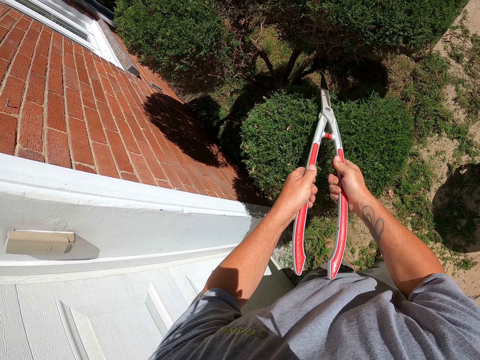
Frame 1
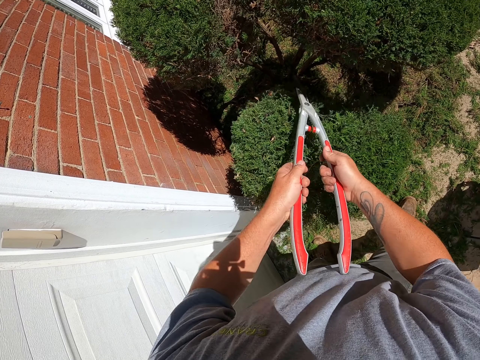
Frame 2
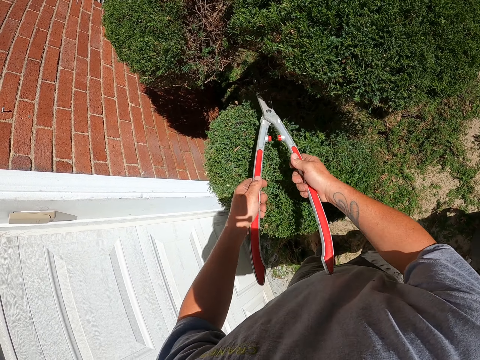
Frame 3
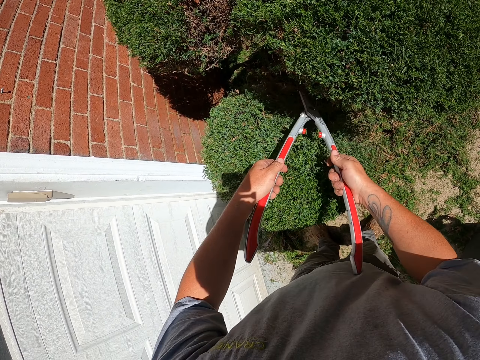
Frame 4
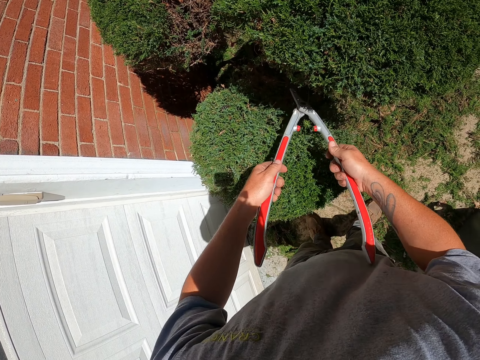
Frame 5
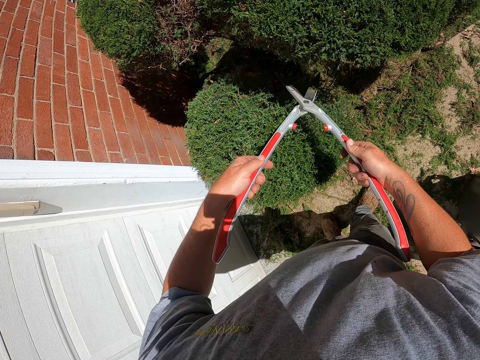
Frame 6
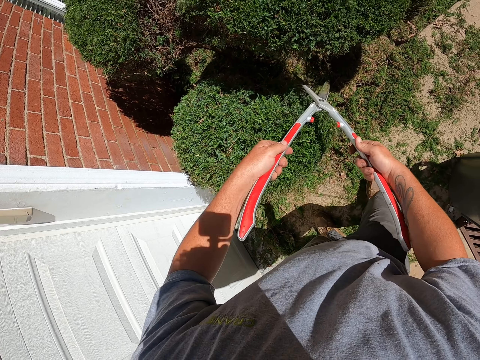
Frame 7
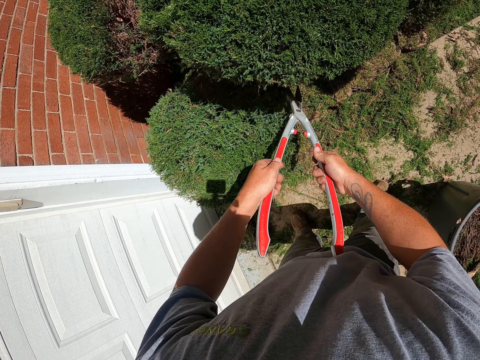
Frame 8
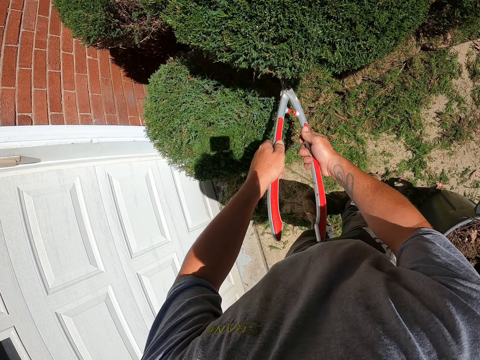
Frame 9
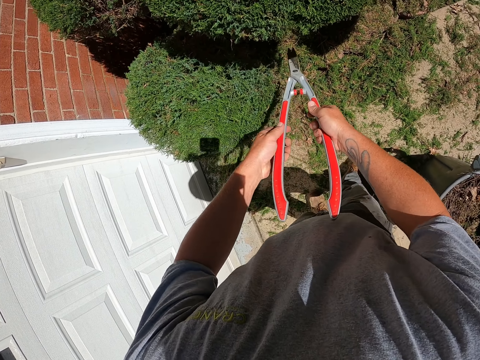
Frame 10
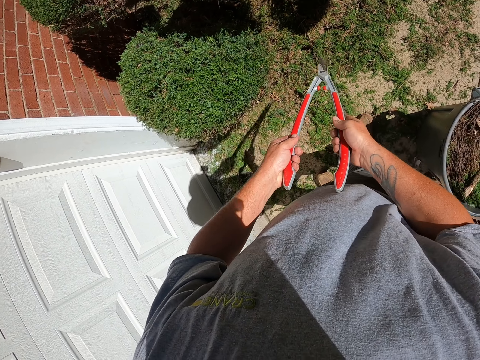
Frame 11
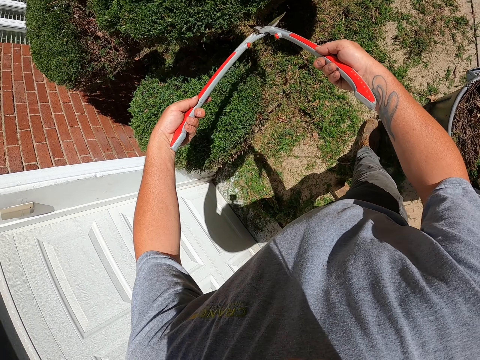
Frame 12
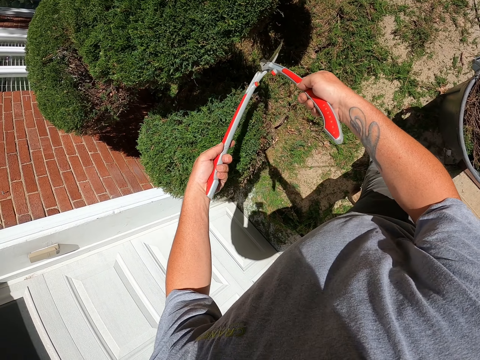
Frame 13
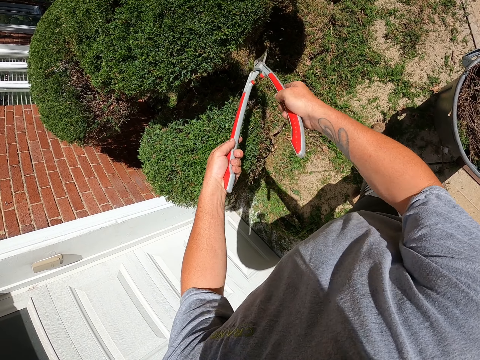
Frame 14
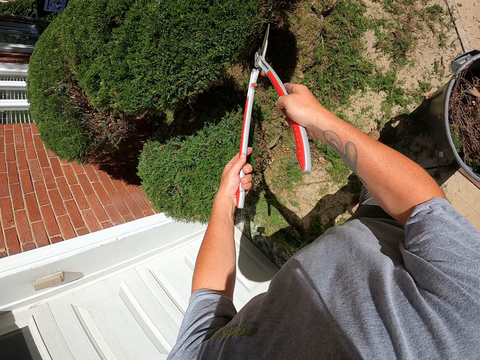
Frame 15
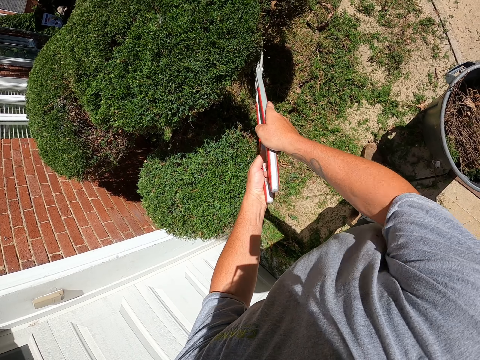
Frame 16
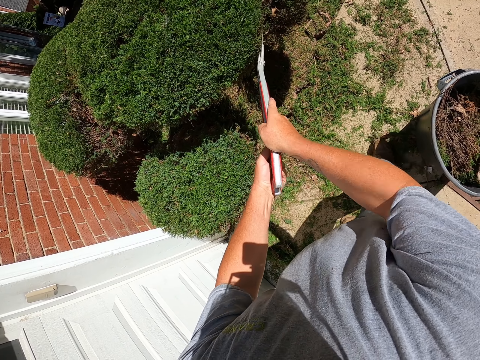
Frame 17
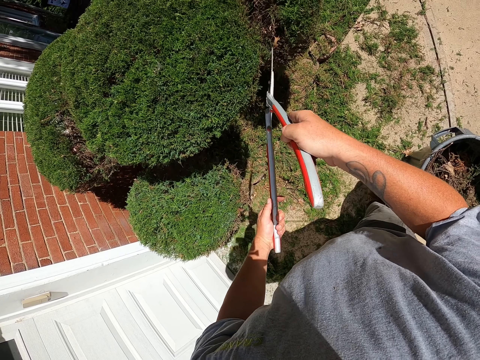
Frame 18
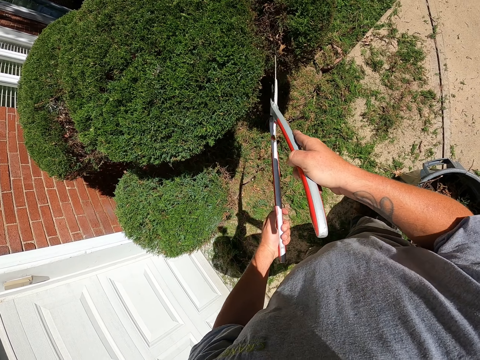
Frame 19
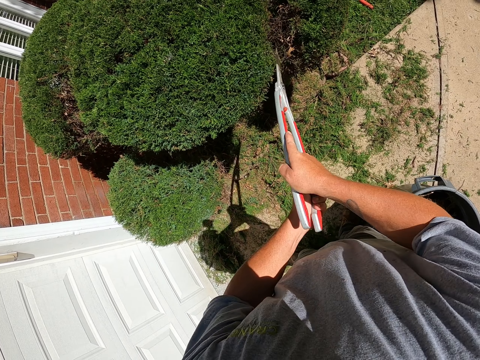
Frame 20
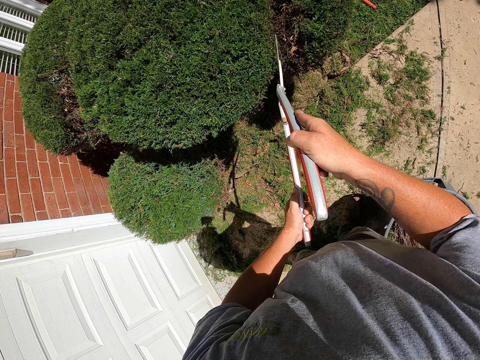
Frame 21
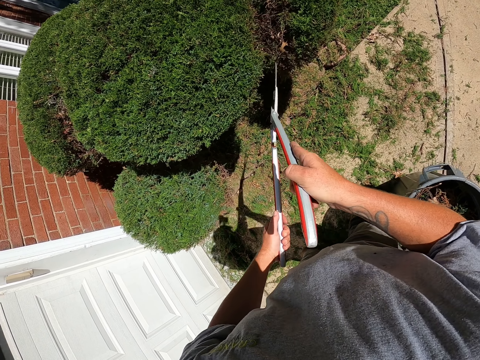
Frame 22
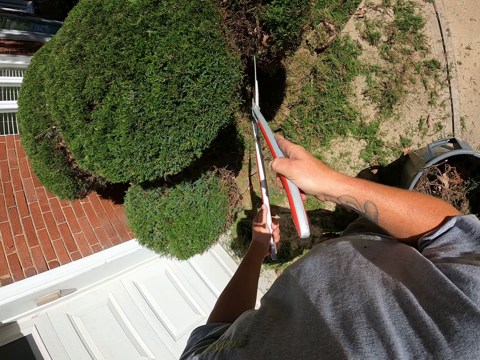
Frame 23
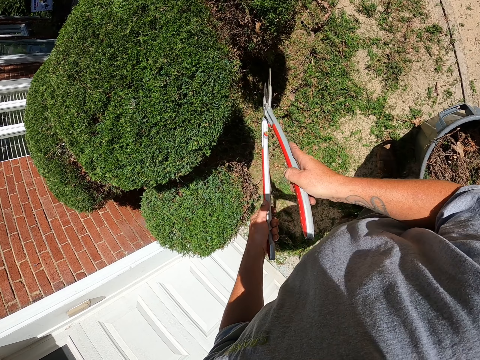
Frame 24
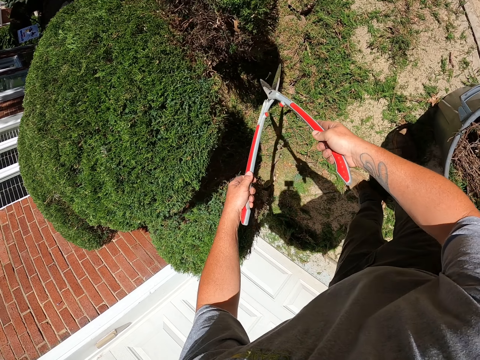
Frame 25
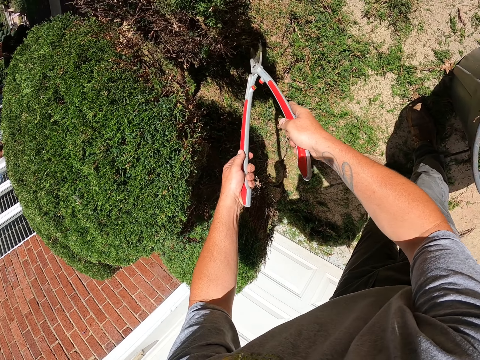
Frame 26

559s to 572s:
The camera wearer holds the shrub clippers. They trim the shrubs with the shrub clippers.

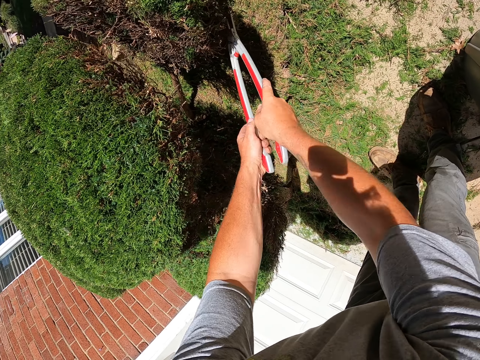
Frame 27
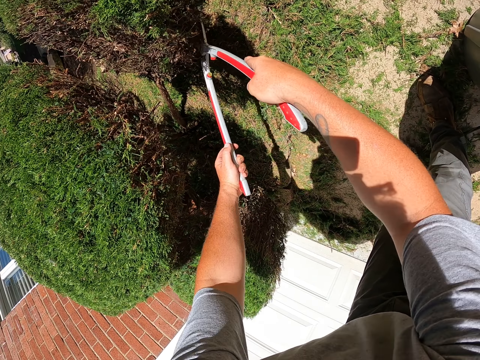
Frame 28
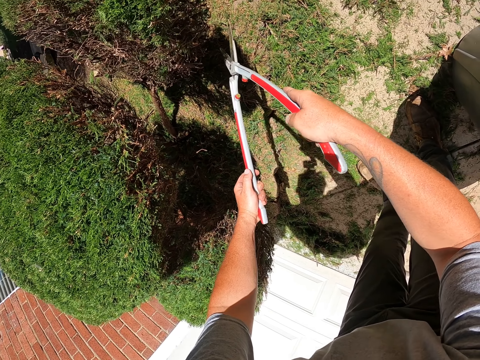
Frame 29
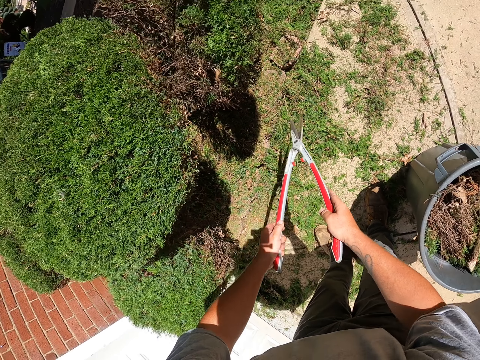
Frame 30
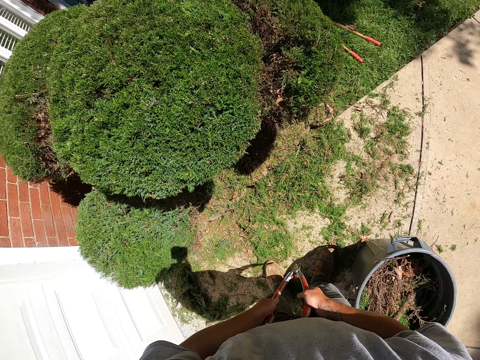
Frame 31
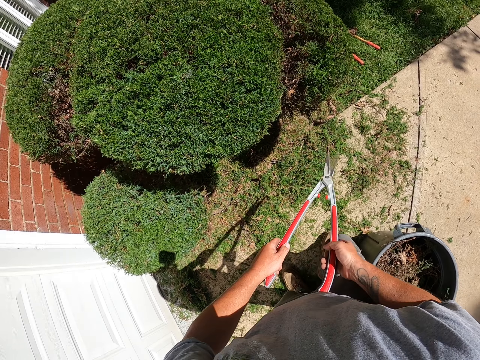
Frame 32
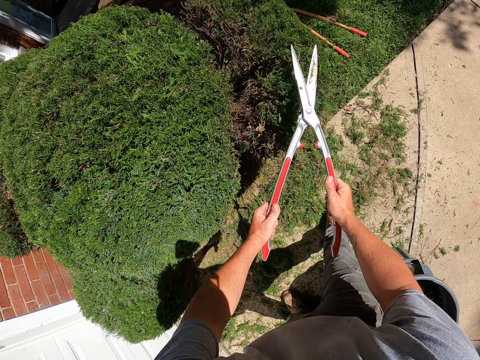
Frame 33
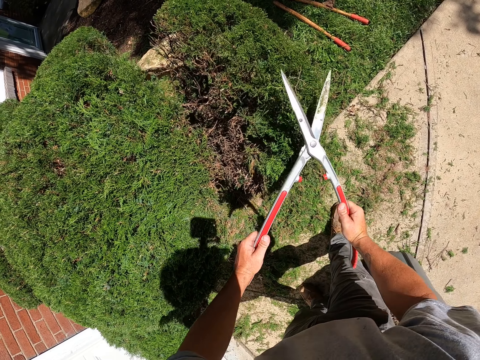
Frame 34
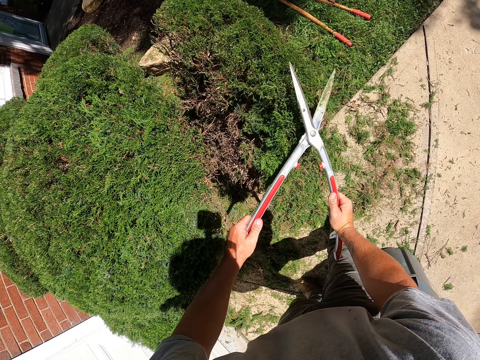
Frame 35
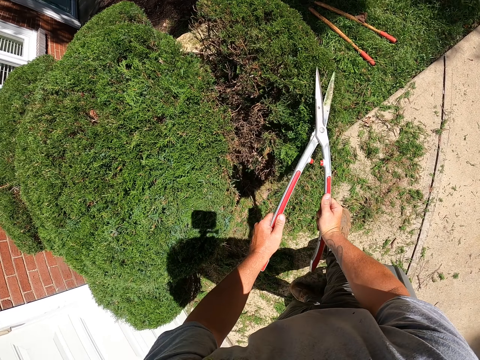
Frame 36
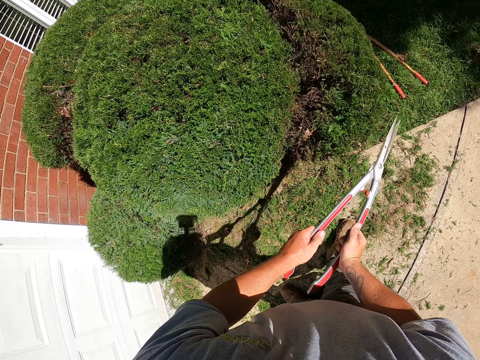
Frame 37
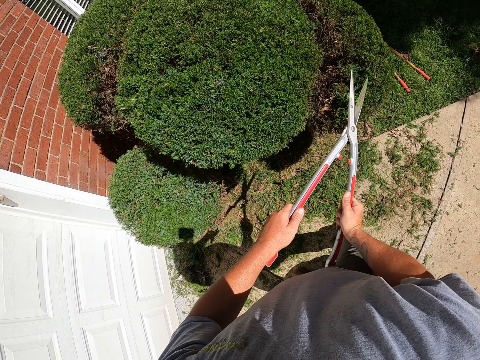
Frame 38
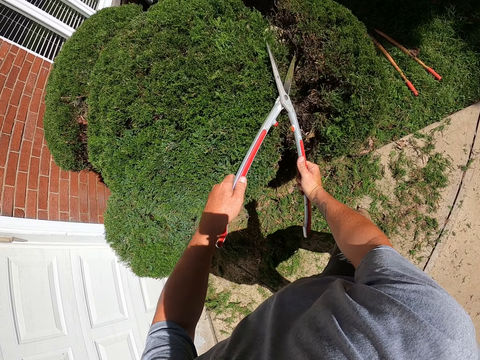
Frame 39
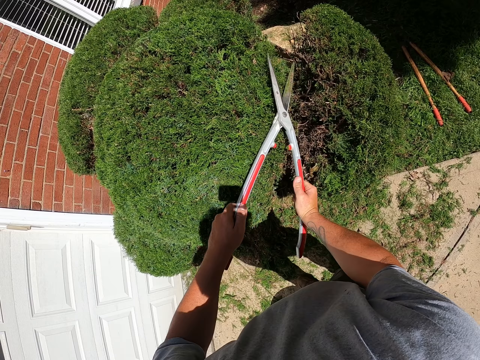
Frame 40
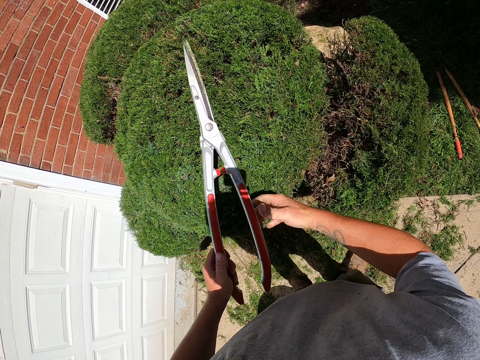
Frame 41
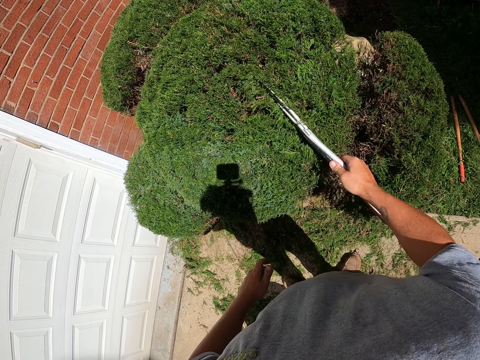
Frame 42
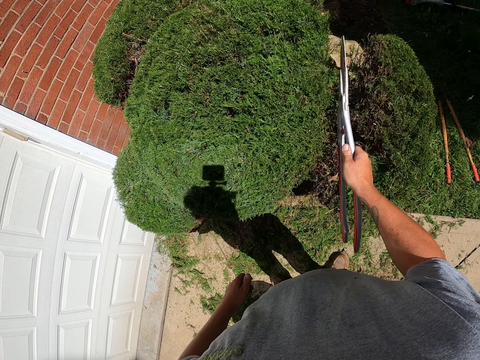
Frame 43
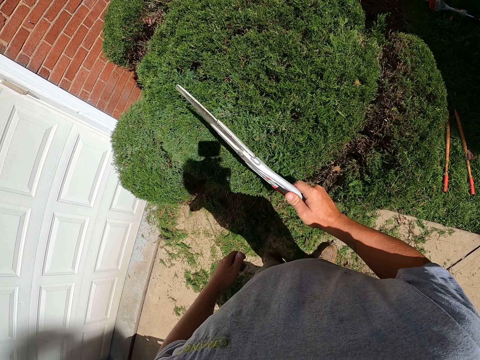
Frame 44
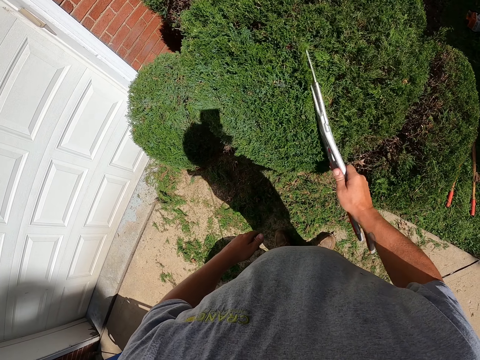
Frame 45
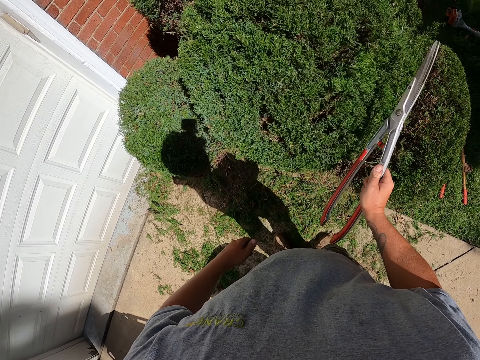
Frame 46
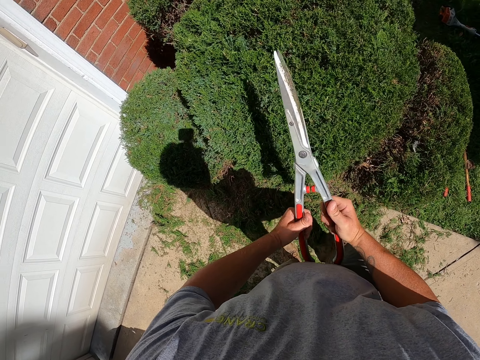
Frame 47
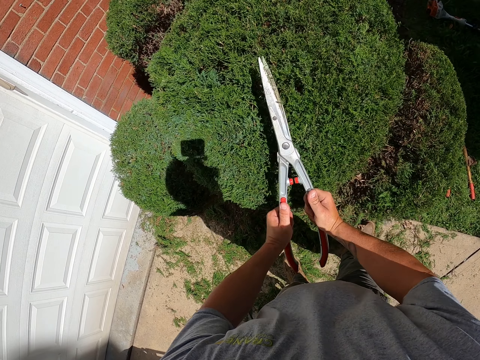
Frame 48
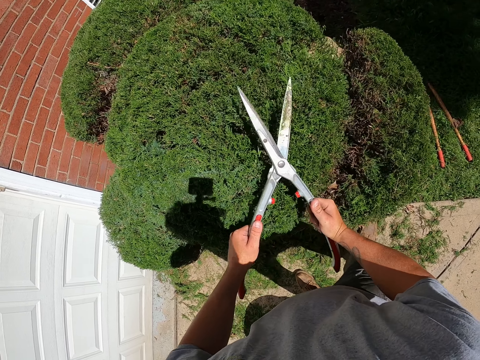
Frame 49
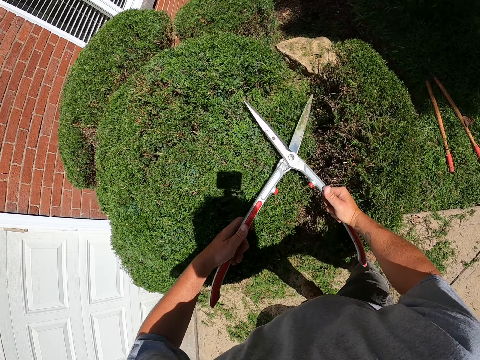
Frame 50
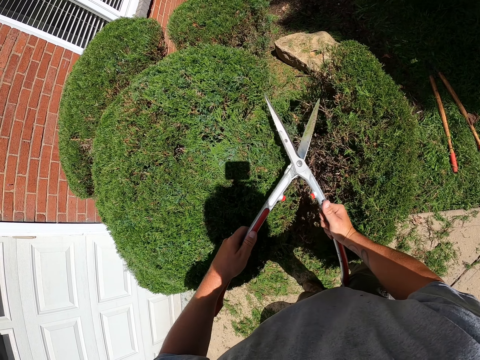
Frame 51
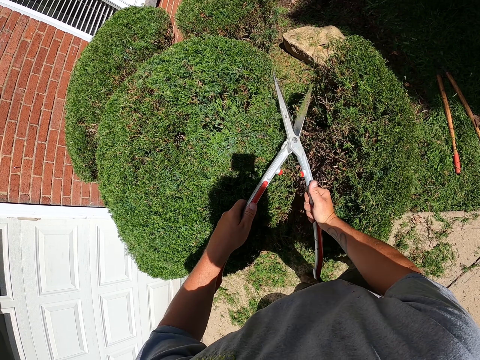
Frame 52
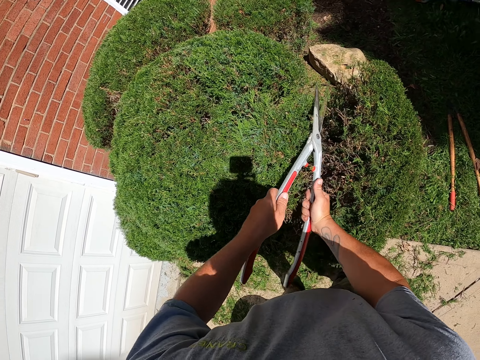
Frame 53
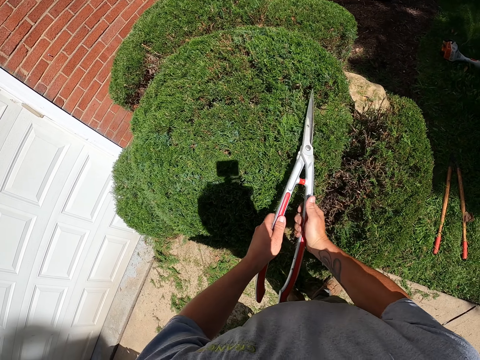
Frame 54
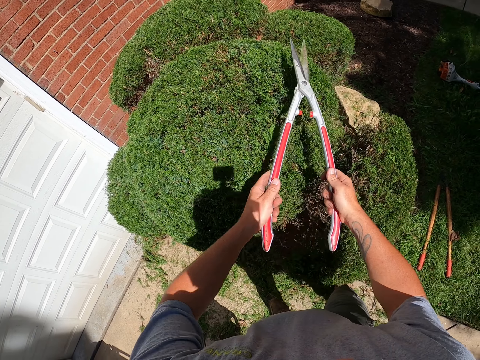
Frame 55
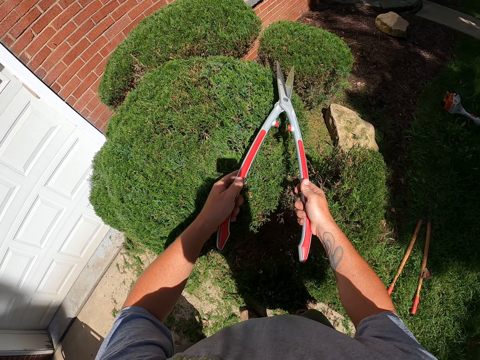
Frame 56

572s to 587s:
The camera wearer holds the shrub clippers. They hold the shrub clippers repeatedly. They look at the shrubs. They trim the shrub. They hit the shrubs with the shrub clippers and brush the shrub. They trim the shrubs with the shrub clippers.
